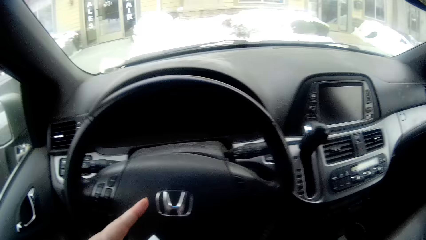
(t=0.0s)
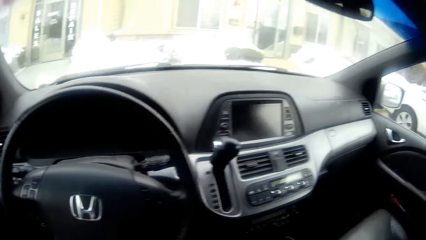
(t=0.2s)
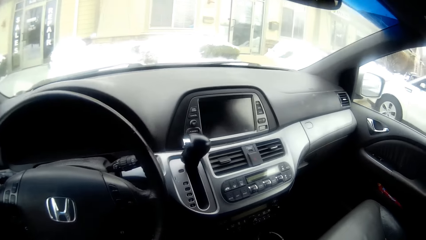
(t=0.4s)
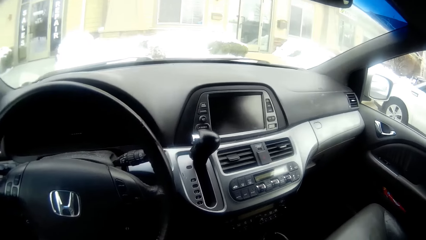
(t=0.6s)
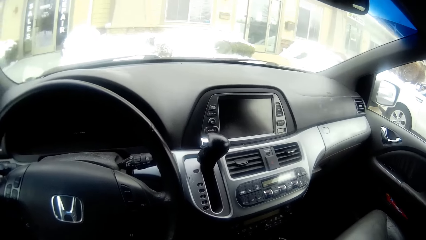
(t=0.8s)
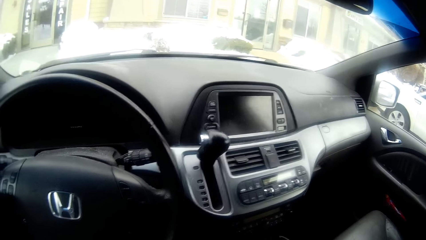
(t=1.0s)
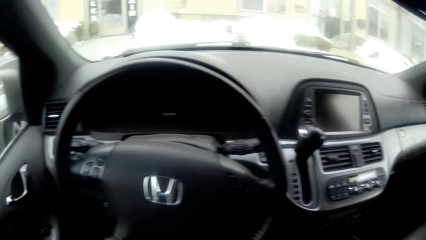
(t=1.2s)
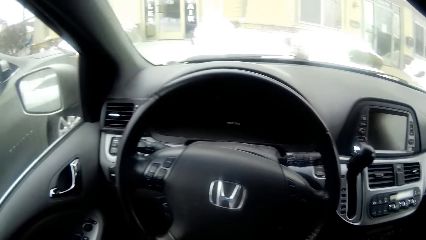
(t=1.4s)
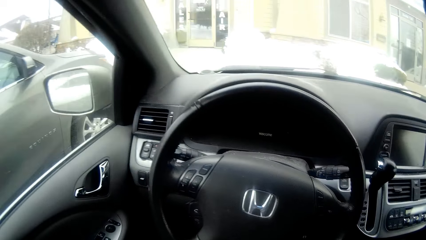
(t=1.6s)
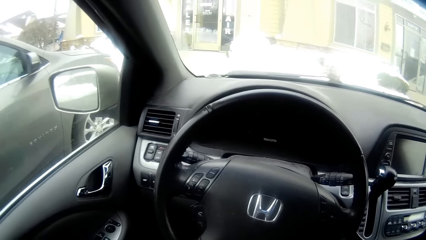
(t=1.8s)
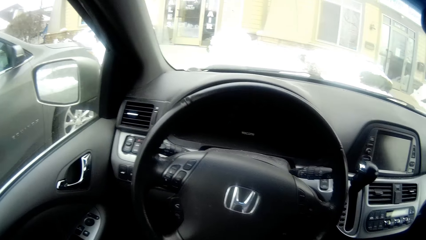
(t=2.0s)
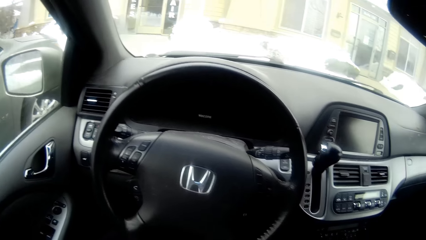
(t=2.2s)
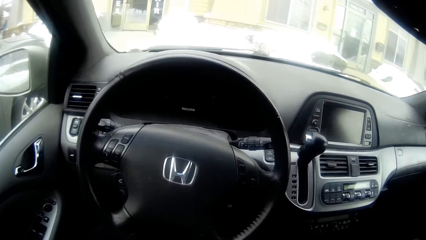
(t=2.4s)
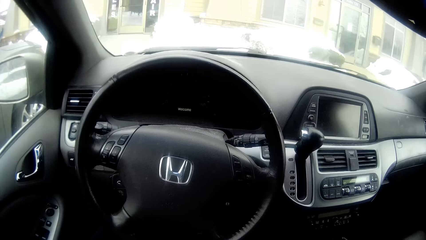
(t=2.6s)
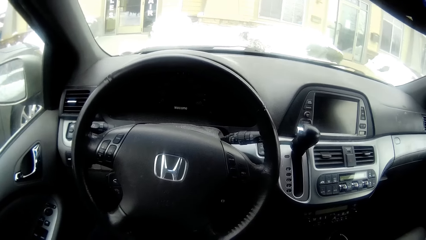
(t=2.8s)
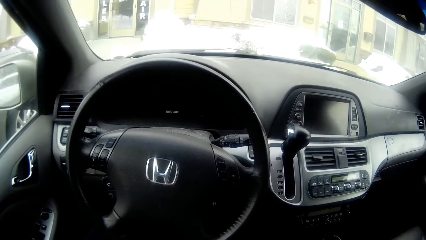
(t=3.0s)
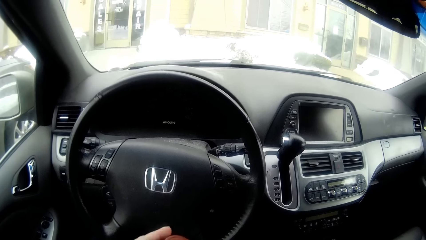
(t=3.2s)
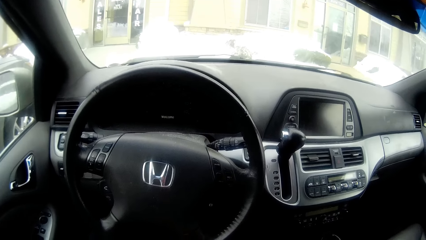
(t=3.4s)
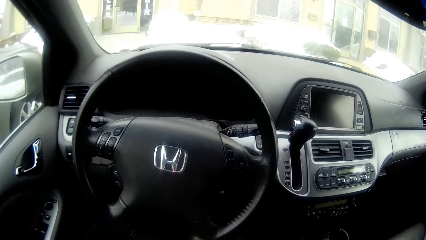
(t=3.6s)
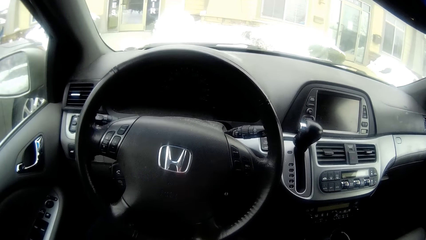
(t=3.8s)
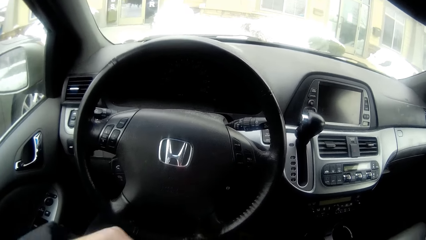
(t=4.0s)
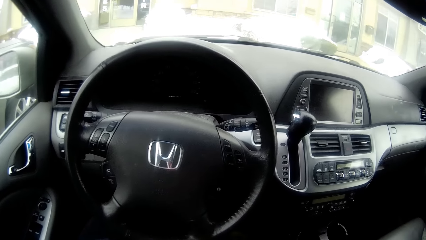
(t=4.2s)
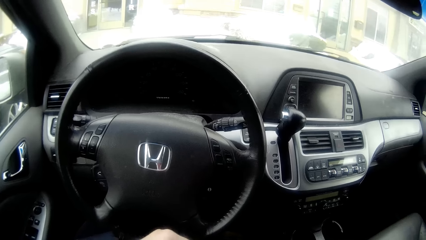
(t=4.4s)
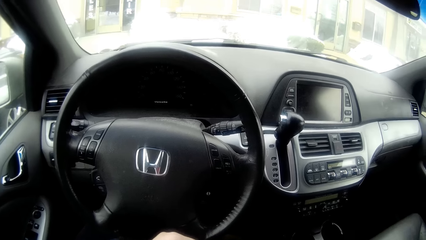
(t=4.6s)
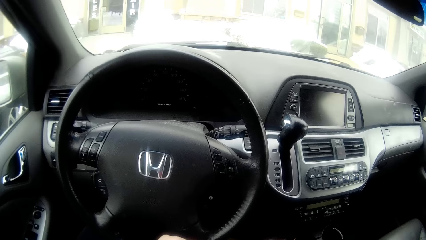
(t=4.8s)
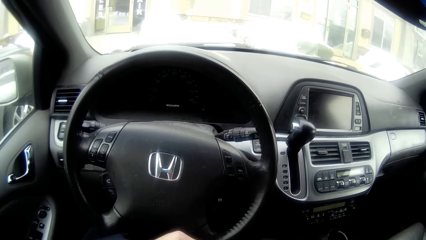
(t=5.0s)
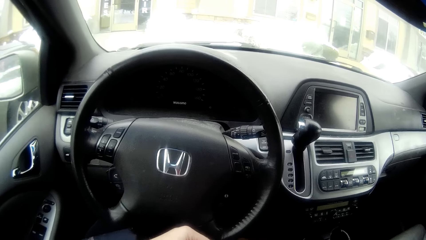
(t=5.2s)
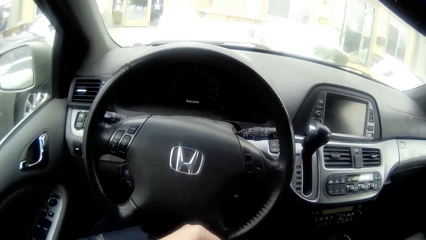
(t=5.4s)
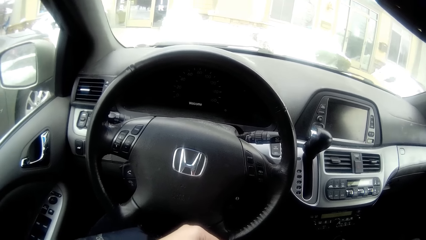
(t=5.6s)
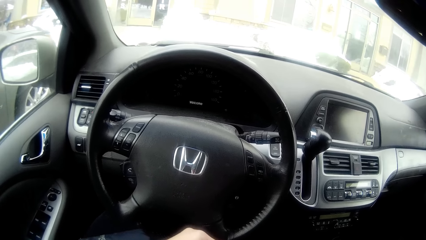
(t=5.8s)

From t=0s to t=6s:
The camera wearer looks around. They sit in the car.

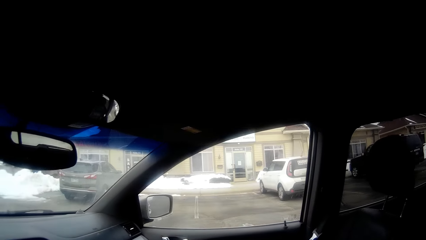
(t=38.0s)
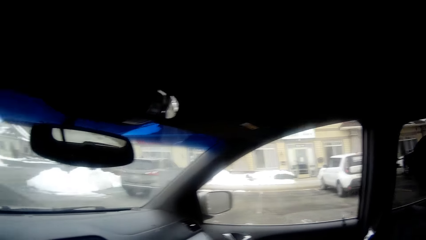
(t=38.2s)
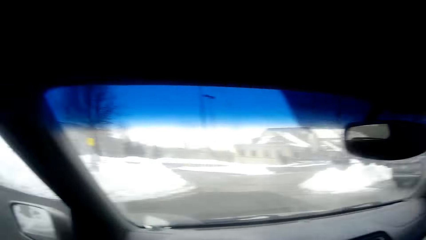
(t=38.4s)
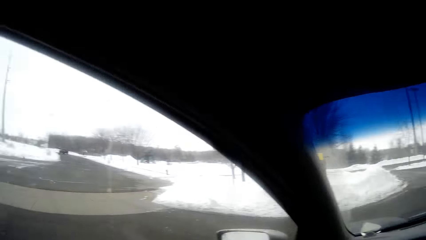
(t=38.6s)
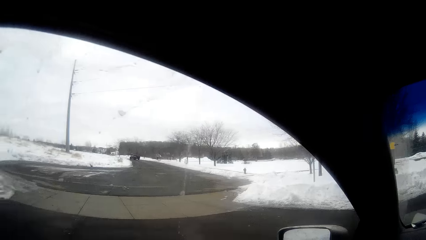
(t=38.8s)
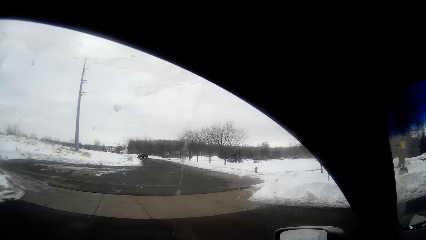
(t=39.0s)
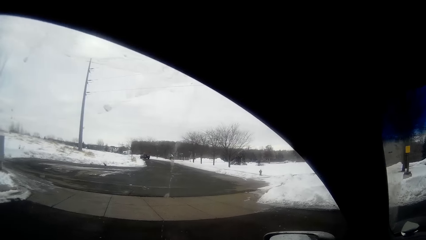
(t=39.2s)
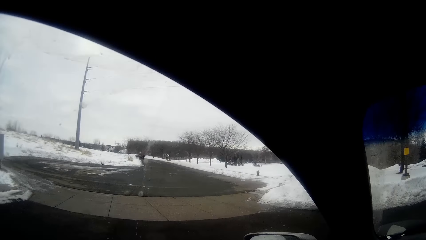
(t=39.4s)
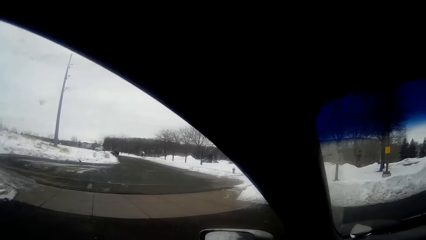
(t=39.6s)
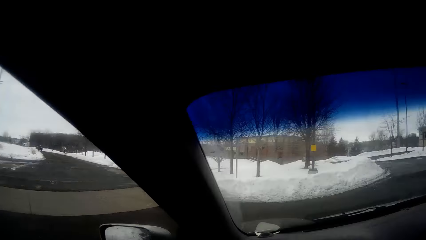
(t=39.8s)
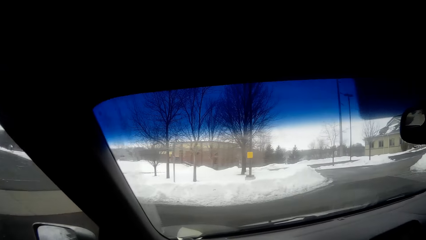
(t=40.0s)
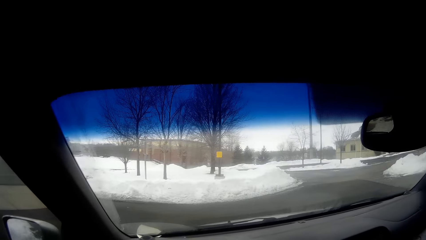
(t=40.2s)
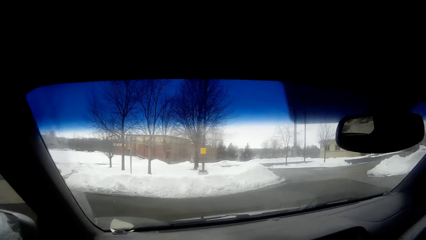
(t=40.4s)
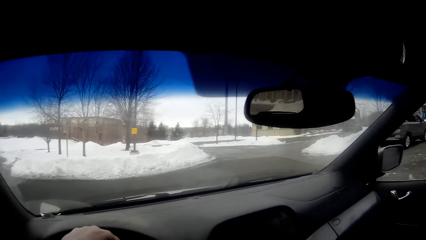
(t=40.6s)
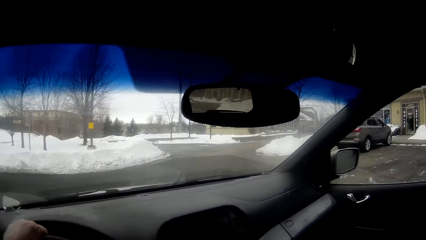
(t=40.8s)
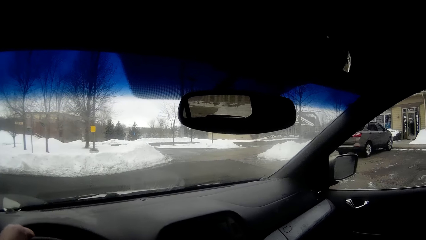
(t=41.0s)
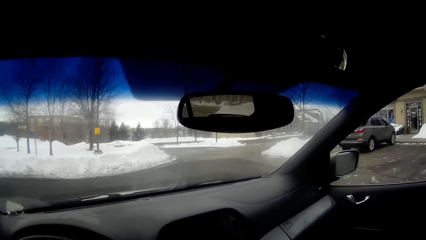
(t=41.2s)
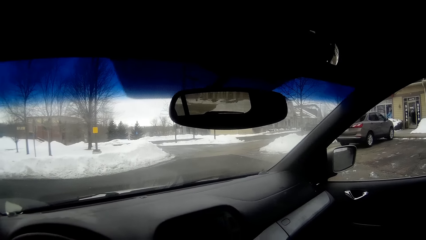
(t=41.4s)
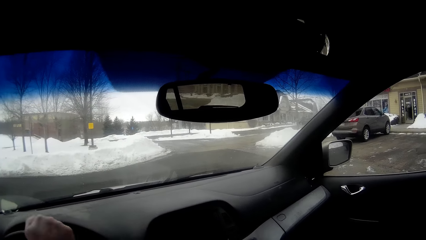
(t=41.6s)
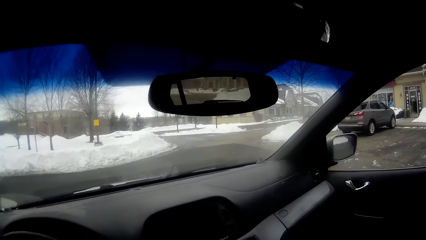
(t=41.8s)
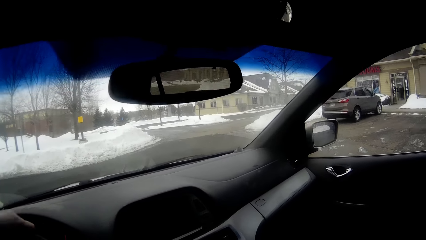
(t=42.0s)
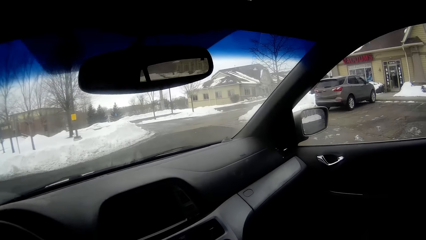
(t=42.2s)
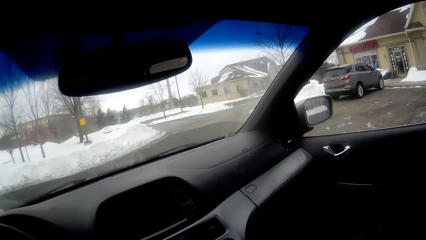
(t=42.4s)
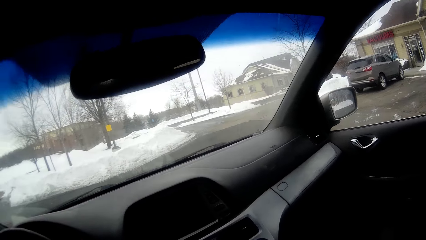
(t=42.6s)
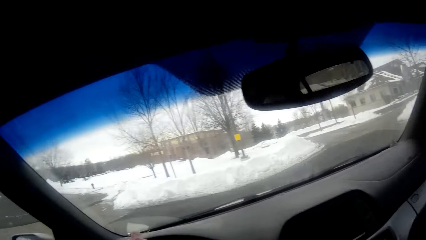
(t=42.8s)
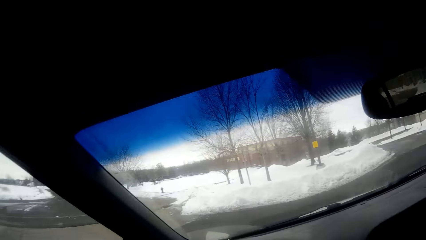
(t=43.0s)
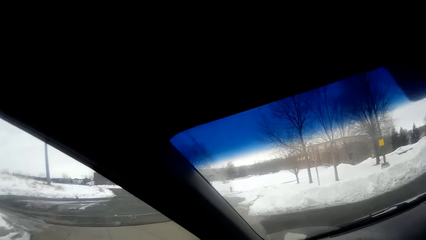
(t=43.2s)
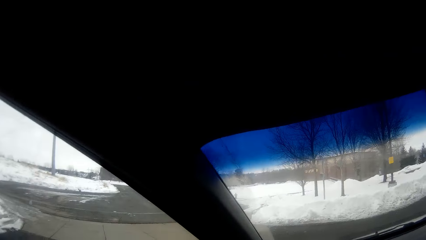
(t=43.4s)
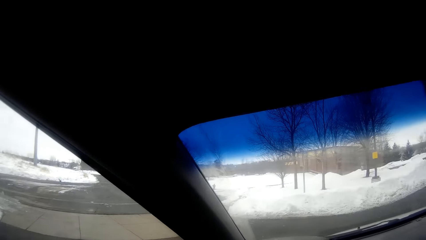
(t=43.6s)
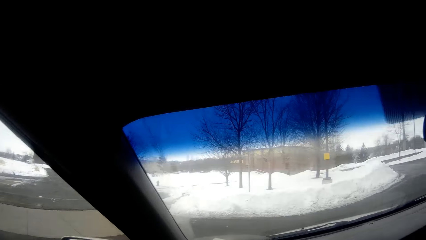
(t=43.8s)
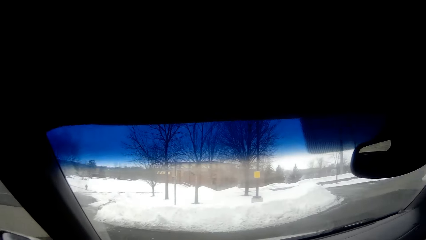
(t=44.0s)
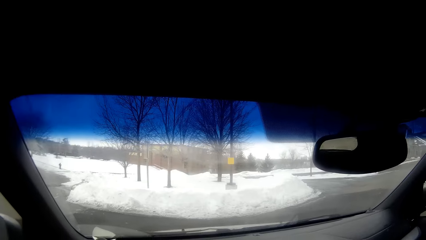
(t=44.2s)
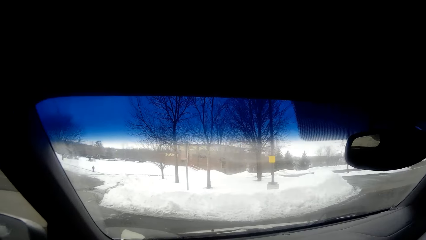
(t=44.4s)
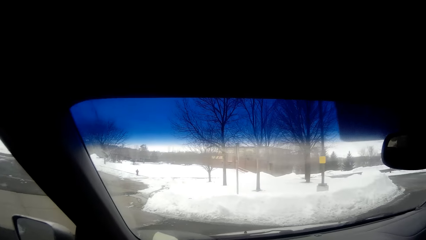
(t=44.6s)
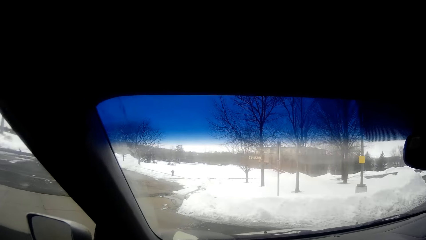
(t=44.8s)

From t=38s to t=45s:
The camera wearer drives the car.

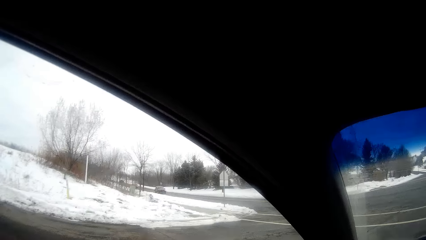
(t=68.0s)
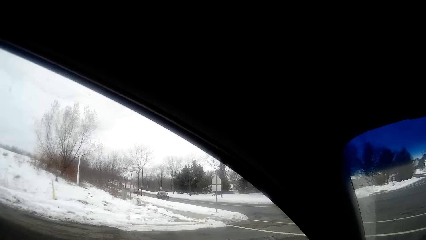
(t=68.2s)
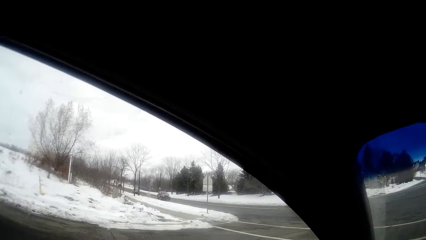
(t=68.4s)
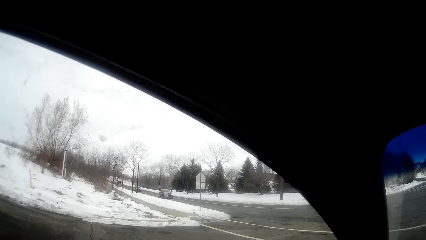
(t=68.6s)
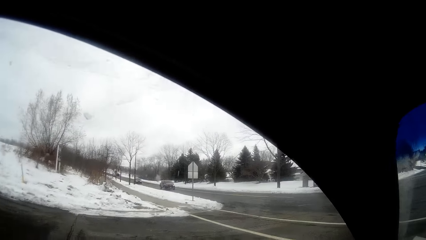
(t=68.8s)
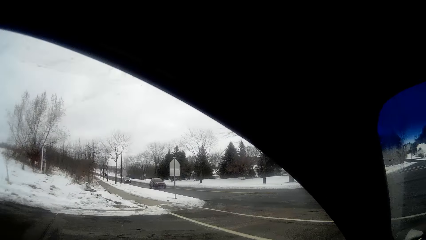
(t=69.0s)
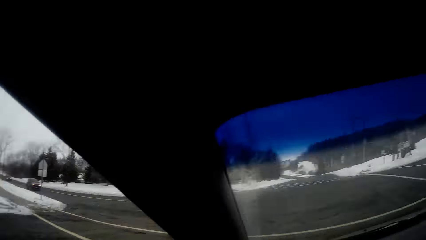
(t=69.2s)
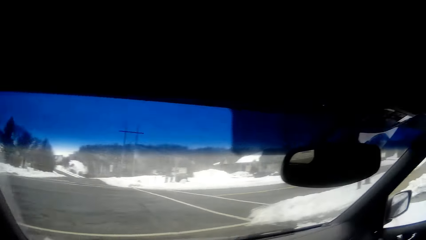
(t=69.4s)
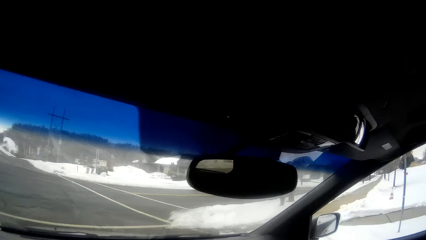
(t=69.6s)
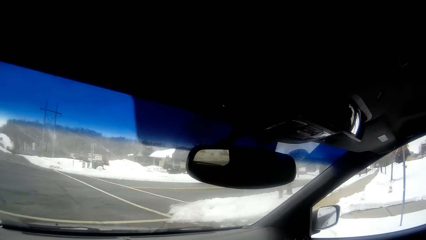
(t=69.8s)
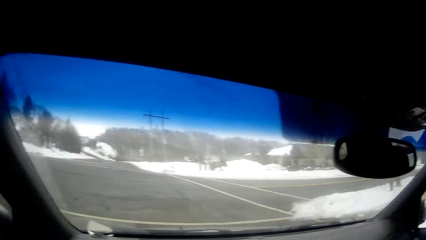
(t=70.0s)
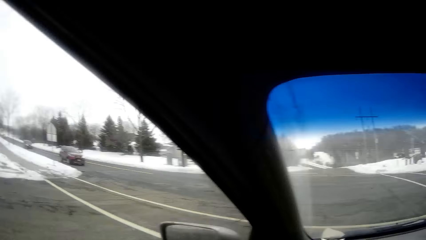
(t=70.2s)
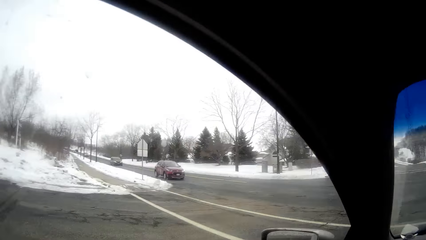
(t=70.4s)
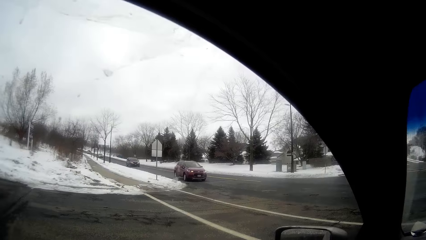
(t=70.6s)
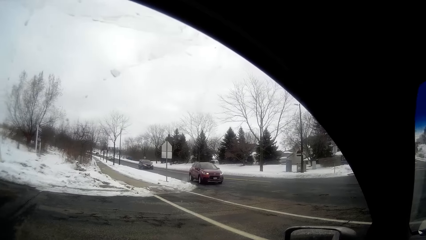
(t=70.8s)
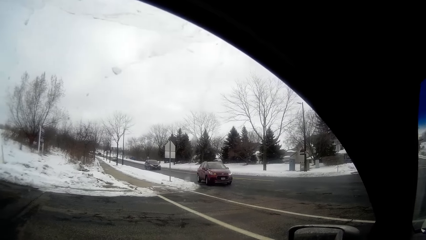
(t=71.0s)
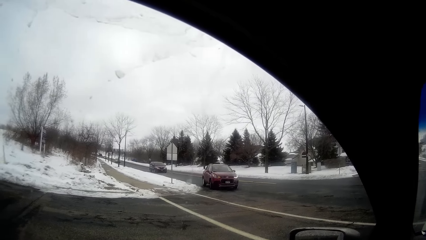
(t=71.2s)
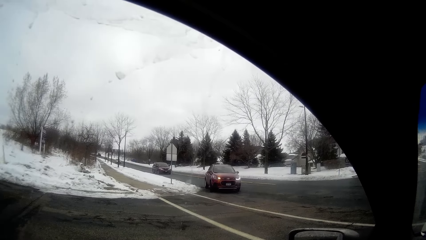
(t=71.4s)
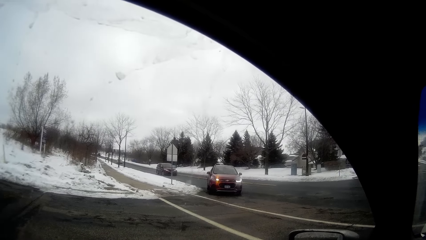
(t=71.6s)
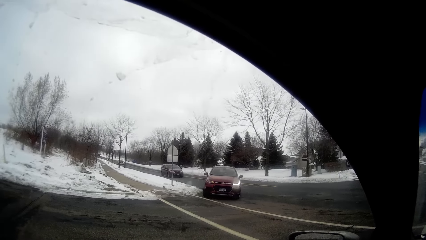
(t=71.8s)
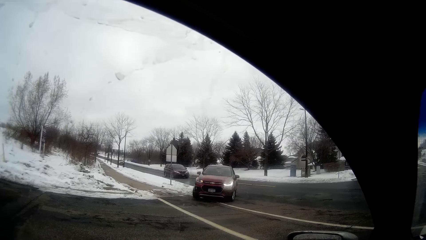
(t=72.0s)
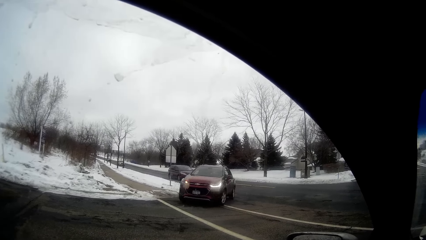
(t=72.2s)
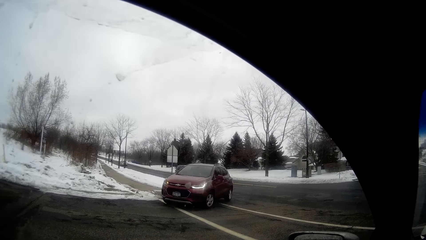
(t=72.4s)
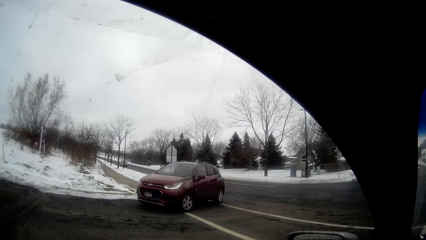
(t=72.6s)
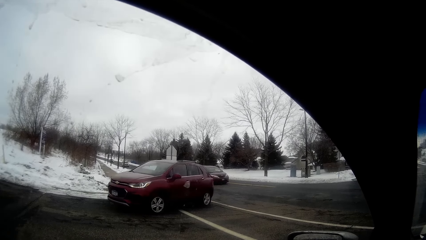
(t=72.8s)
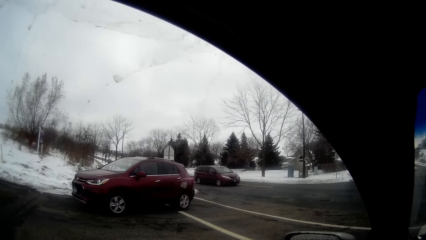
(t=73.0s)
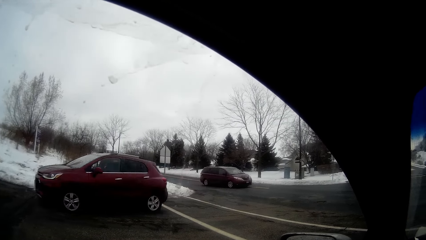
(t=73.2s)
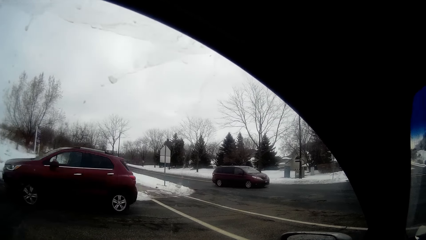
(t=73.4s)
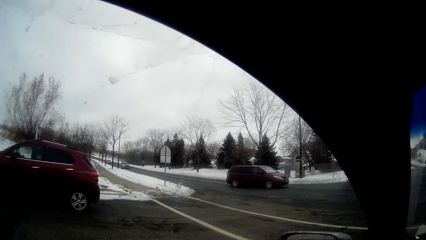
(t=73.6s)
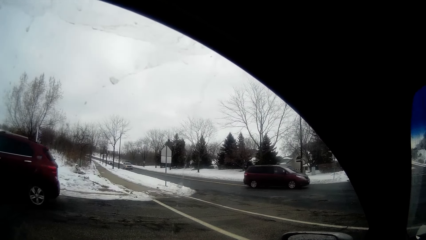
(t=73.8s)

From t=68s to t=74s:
The camera wearer looks around. They stop the car.
